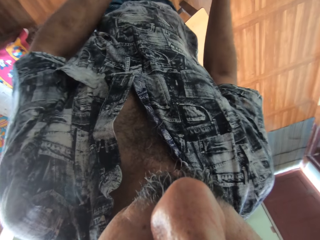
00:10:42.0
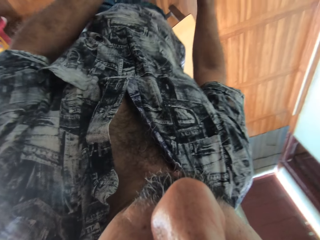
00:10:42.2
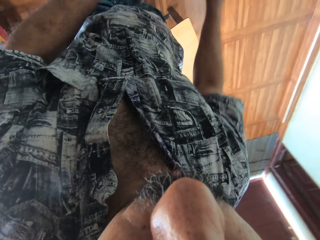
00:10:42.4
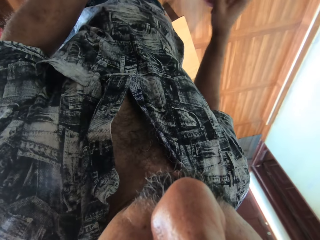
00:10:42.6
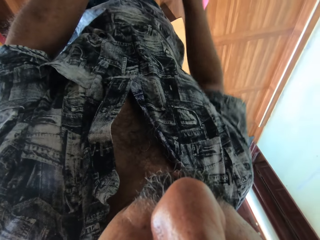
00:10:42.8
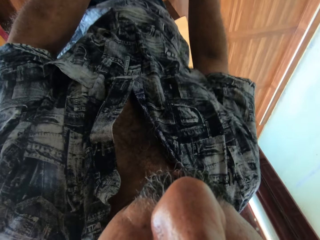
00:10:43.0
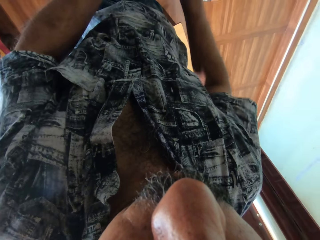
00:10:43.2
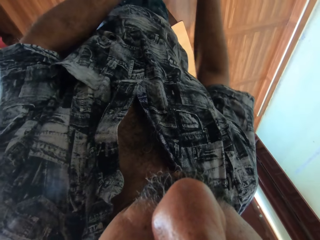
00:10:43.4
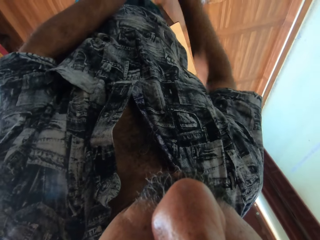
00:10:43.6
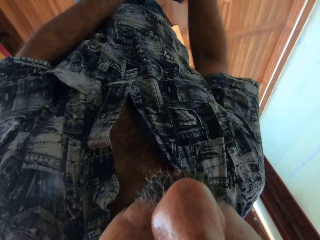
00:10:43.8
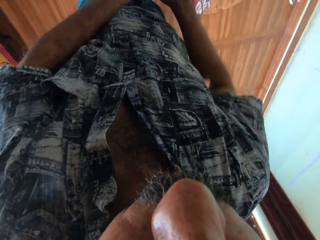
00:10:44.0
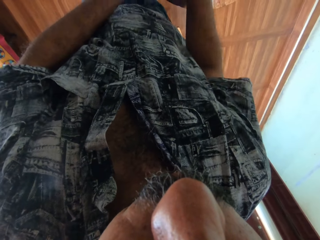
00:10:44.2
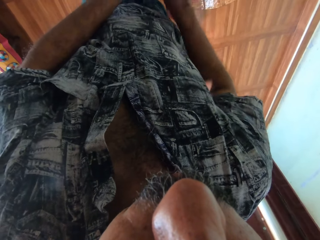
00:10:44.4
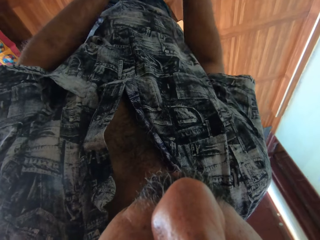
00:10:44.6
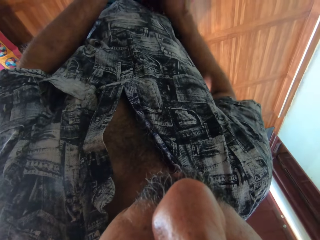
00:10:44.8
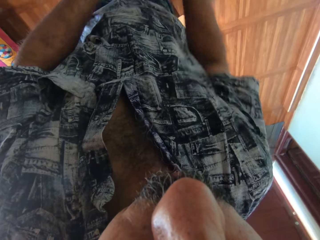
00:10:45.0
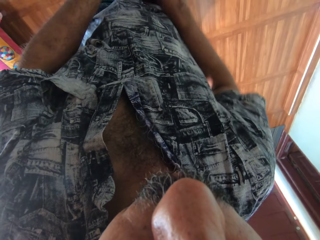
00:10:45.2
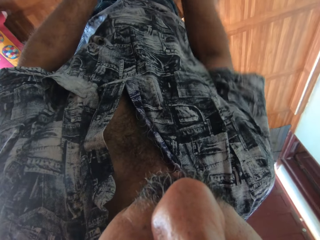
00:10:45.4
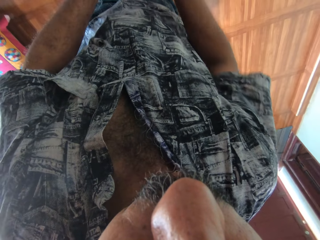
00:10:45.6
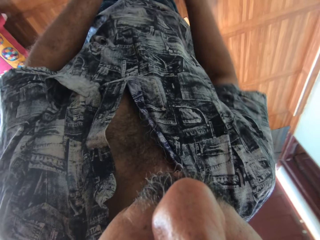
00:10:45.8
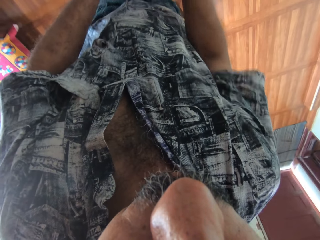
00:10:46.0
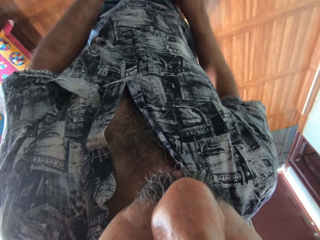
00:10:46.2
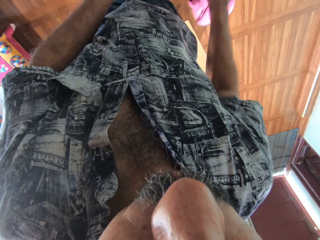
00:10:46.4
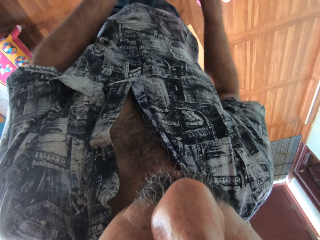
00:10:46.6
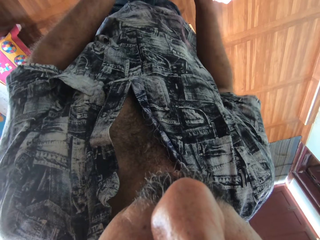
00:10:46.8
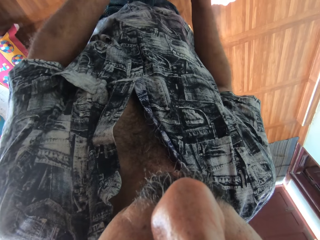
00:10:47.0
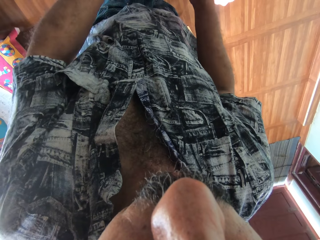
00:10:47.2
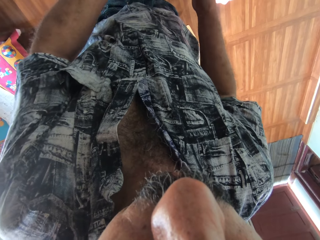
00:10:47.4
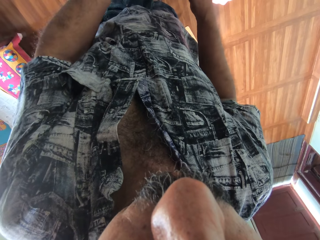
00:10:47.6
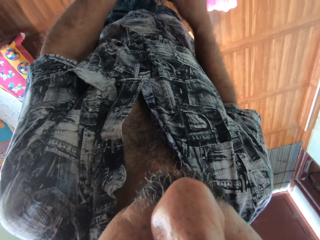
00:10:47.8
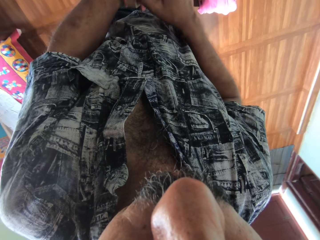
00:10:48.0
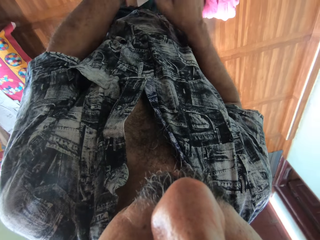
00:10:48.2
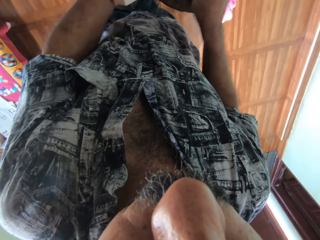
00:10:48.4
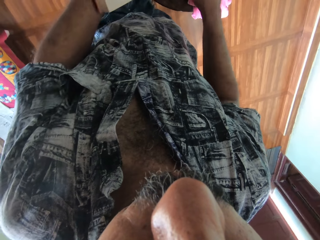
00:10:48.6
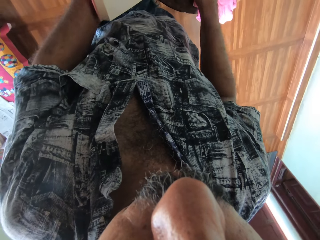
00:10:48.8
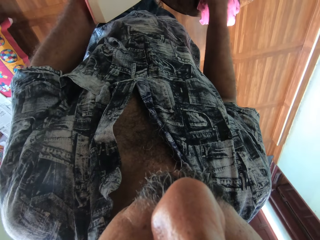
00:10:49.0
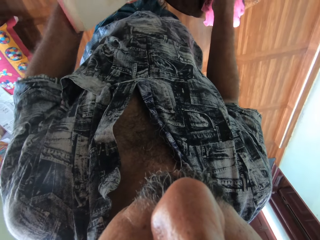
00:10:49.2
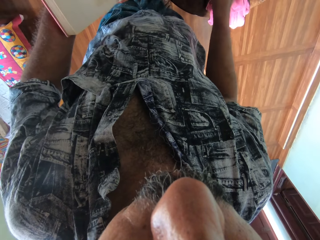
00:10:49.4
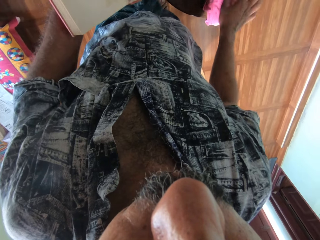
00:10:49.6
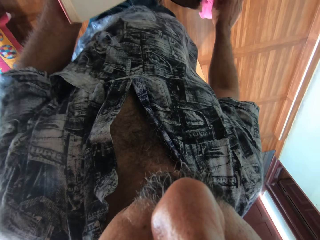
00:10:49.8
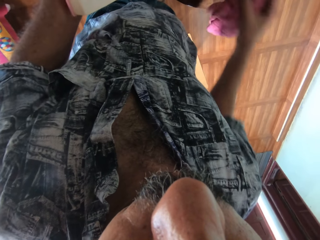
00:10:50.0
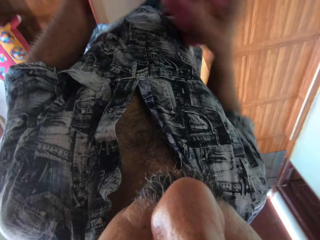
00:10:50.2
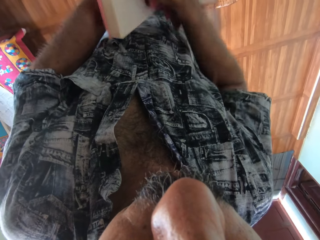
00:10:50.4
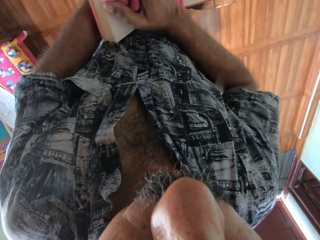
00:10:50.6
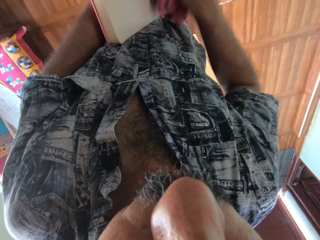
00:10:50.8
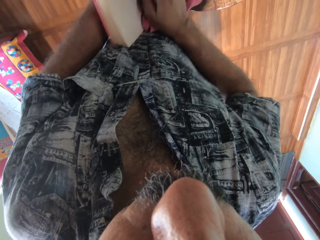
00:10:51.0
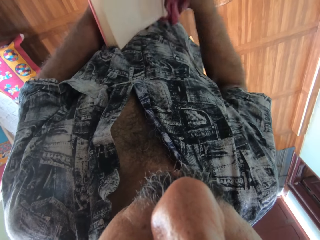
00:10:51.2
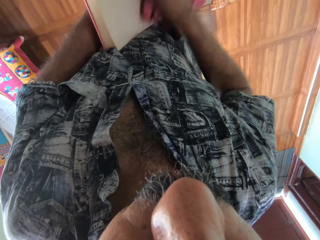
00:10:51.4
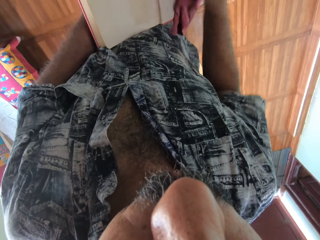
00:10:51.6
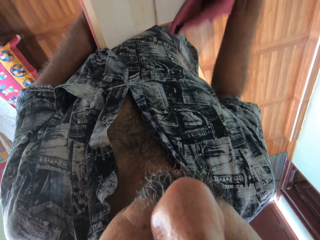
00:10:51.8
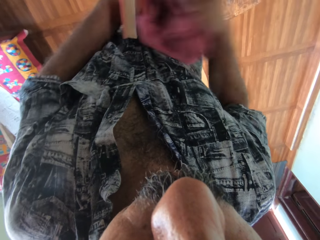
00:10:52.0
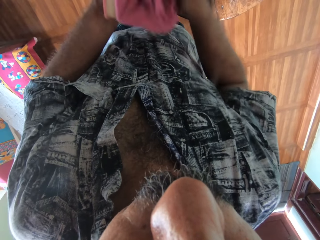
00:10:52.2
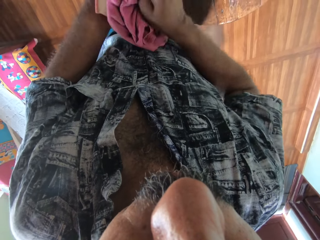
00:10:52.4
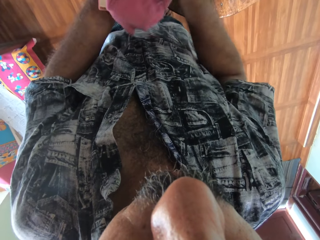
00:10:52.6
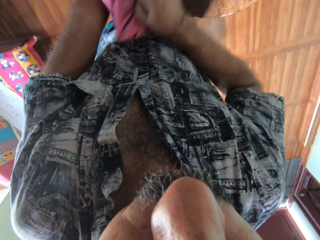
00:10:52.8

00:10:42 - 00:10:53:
The camera wearer drops the napkin in his right hand on the table. He holds the book in his left hand. He picks the napkin from the table with his right hand. He cleans the book in his left hand with the napkin in his right hand.

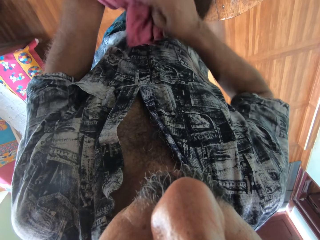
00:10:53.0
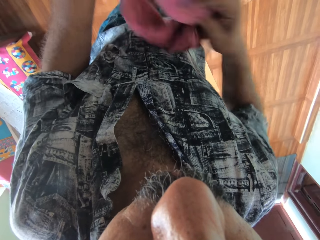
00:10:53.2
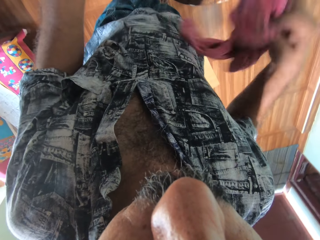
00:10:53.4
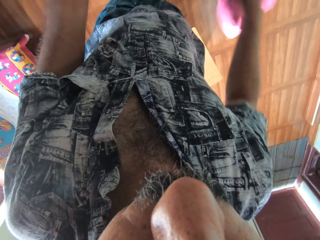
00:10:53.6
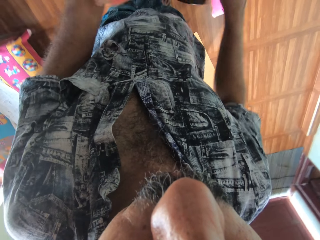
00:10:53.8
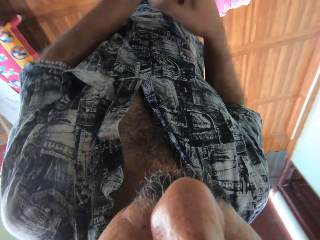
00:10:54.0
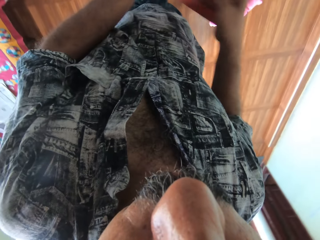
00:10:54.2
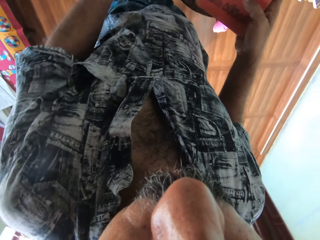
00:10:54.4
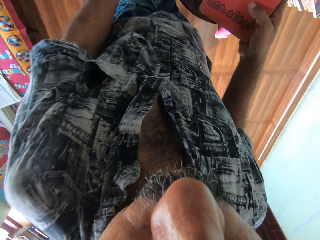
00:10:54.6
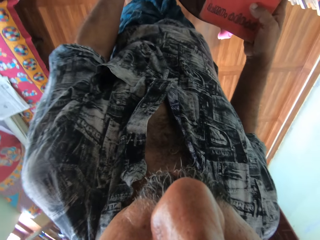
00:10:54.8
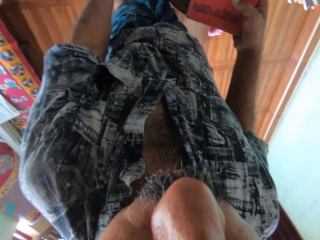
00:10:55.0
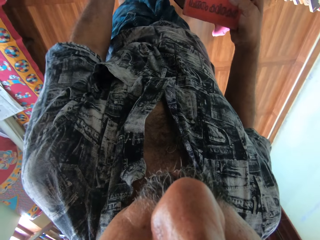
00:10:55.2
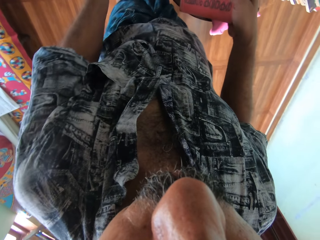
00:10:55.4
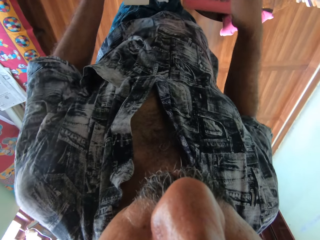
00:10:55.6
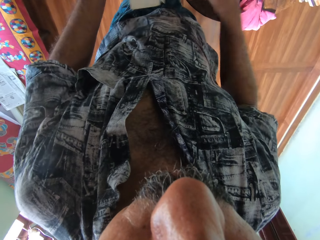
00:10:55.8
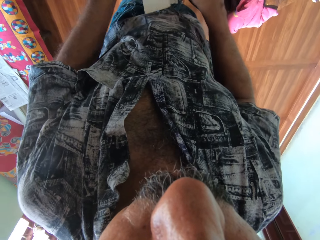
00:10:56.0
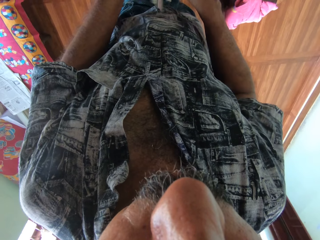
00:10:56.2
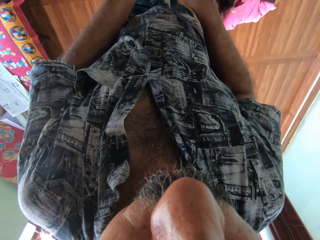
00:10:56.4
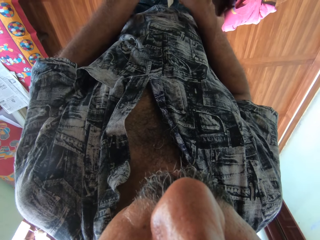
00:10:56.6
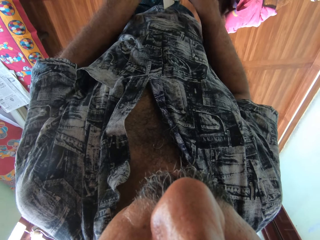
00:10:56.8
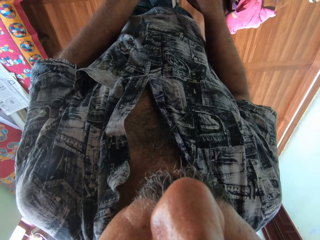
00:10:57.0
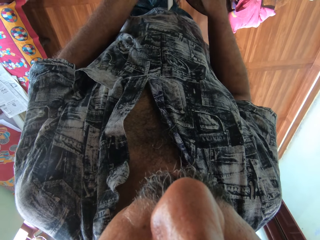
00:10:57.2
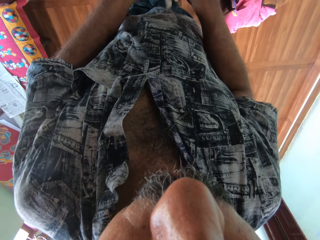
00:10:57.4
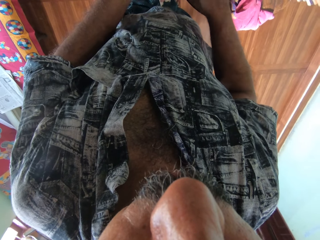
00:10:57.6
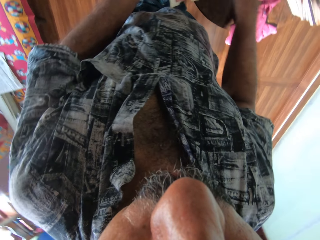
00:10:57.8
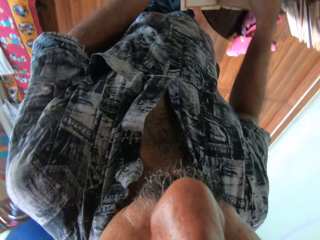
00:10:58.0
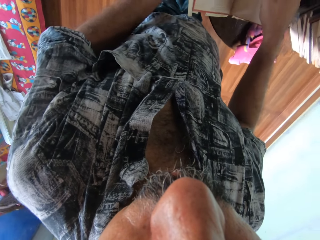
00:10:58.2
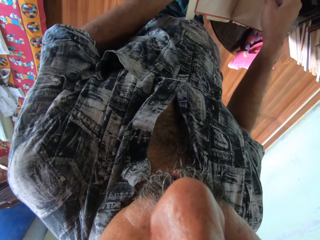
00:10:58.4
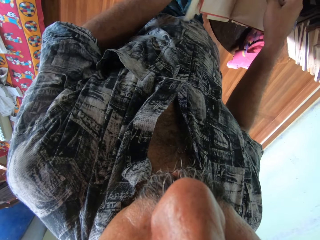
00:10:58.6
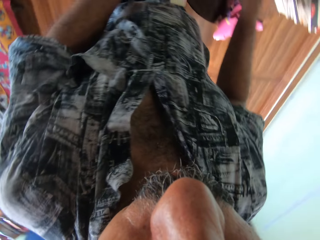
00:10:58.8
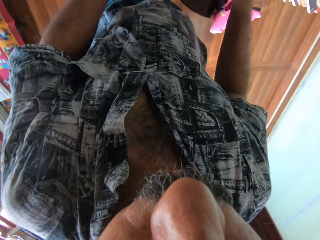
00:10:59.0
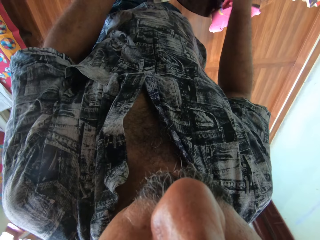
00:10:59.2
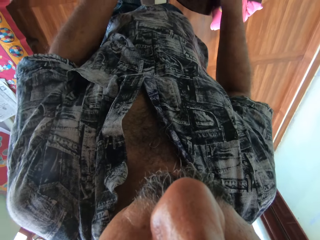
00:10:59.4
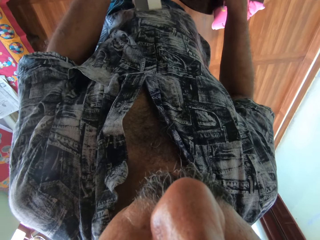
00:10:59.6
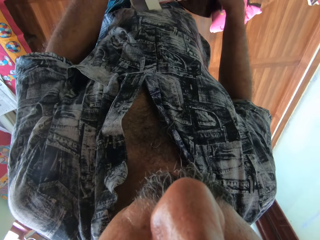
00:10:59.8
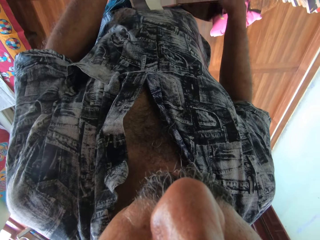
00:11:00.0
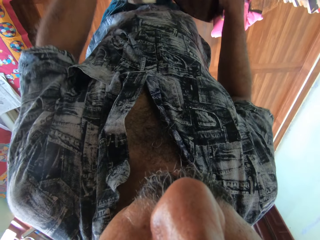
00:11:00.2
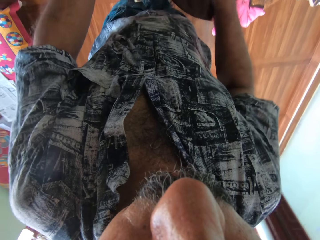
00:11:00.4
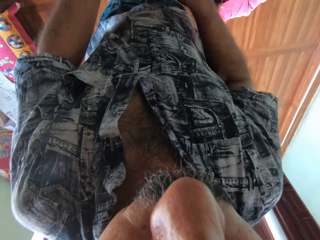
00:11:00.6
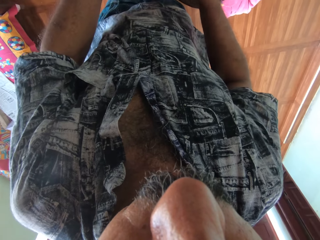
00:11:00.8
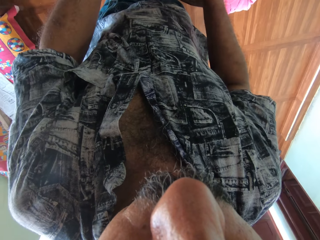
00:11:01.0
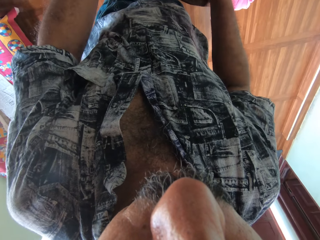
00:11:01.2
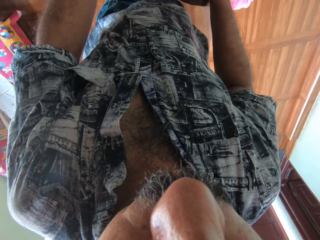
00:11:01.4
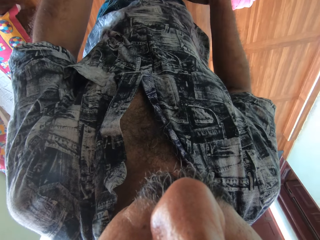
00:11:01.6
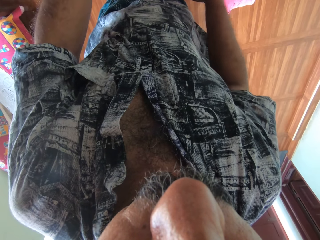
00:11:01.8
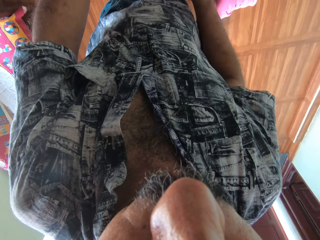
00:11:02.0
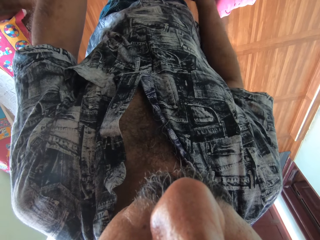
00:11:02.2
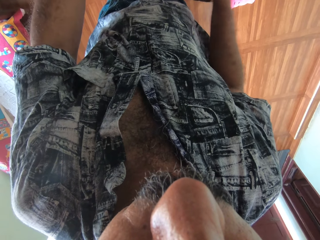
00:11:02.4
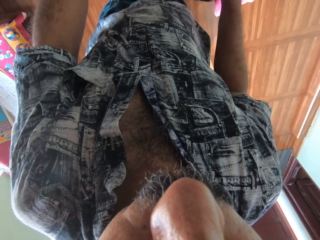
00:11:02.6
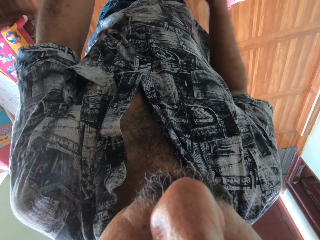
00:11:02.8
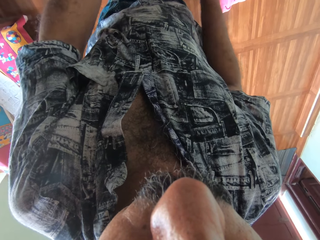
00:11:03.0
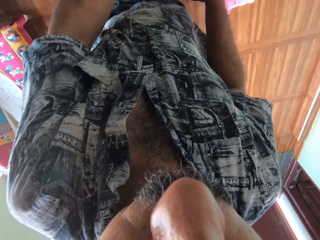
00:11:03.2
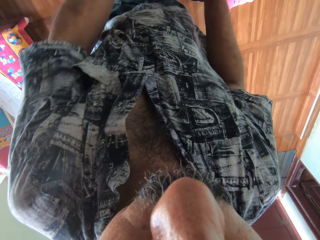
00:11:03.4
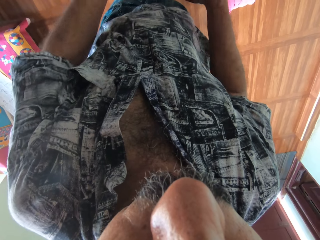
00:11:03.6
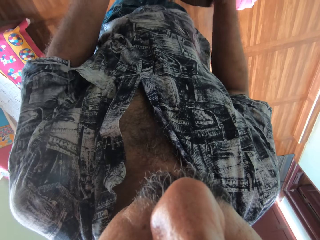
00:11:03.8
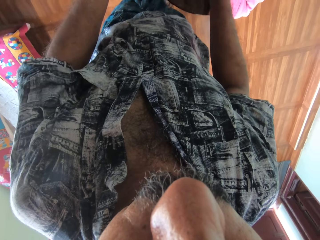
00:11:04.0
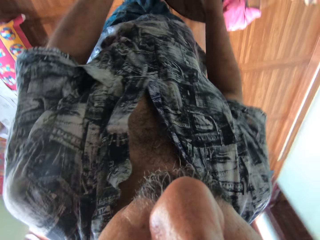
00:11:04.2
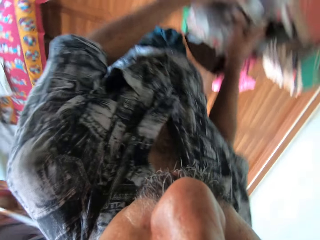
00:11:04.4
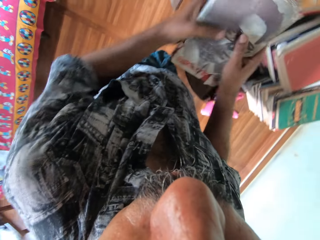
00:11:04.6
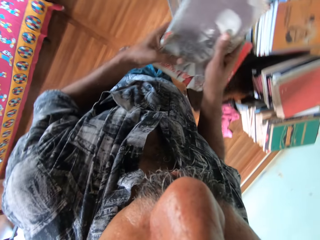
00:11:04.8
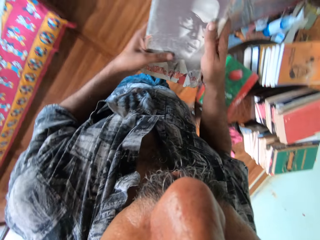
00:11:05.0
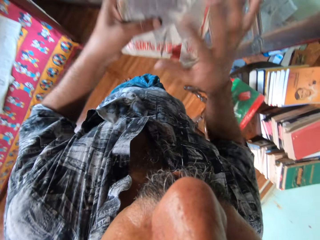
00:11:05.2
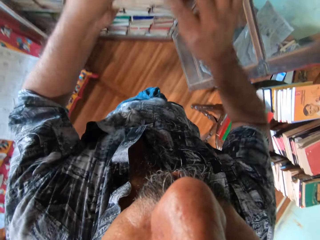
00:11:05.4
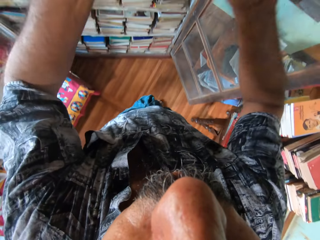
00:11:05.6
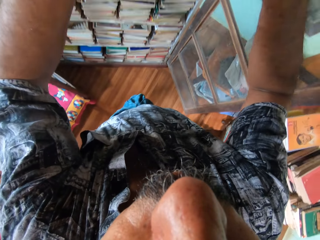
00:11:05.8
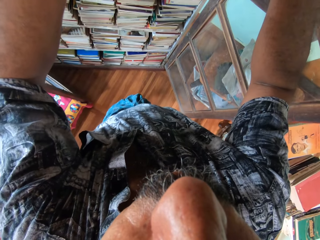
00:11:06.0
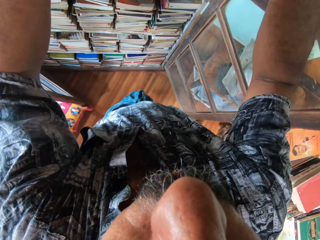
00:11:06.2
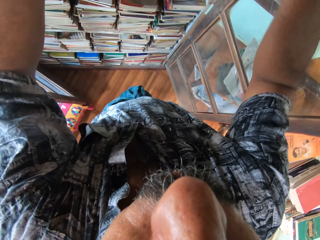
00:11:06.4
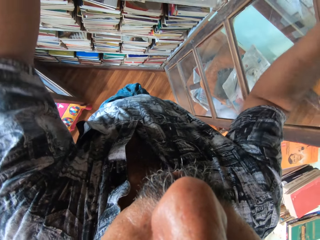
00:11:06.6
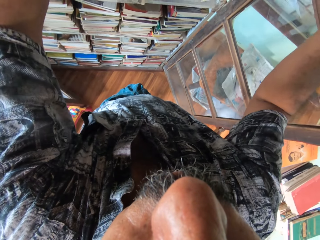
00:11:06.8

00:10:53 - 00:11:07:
The camera wearer drops the napkin in his right hand on the table. He passes the book in his left hand to his right hand. He holds a paper in his left hand. He holds the book in his hands. He flips to another page. He holds the book in his hands. He places the book in the cabinet.
